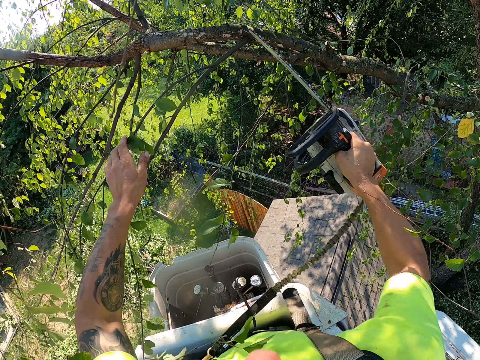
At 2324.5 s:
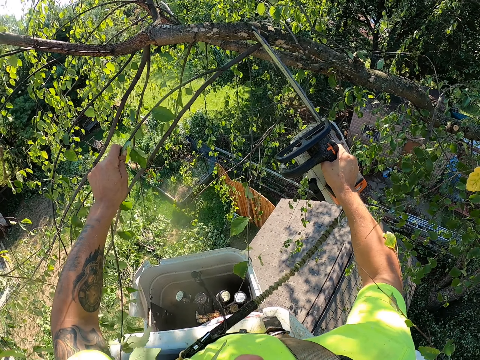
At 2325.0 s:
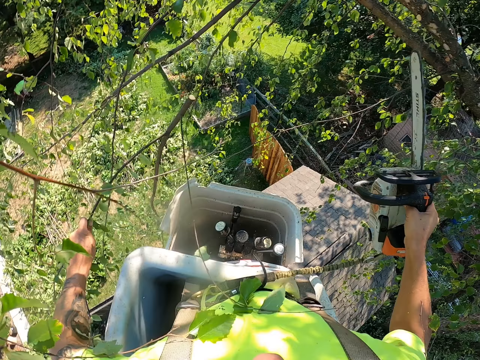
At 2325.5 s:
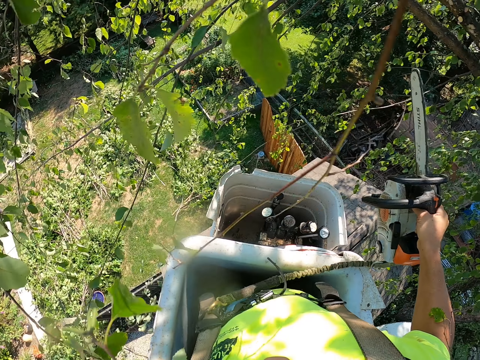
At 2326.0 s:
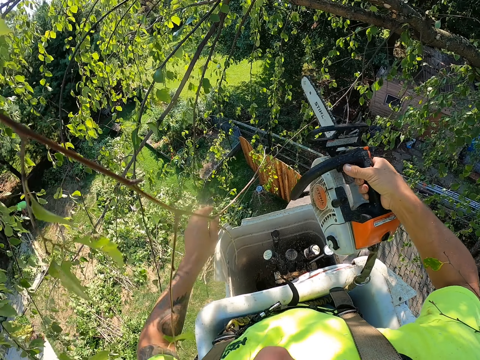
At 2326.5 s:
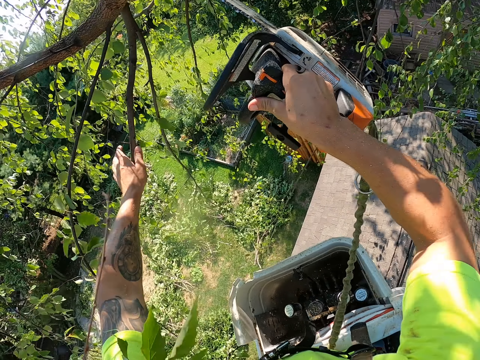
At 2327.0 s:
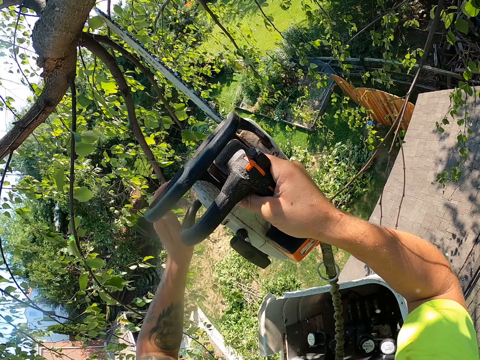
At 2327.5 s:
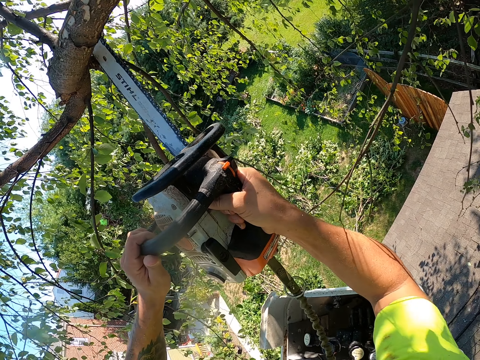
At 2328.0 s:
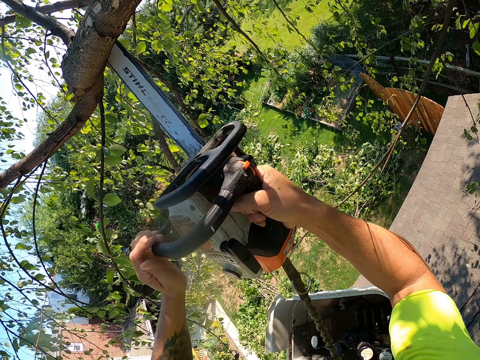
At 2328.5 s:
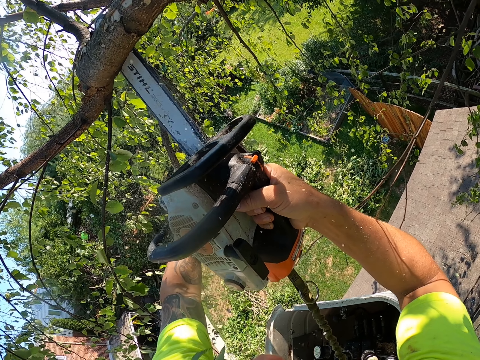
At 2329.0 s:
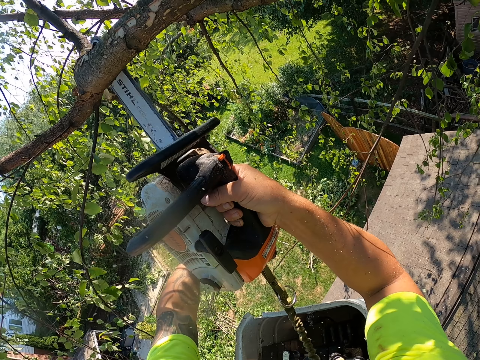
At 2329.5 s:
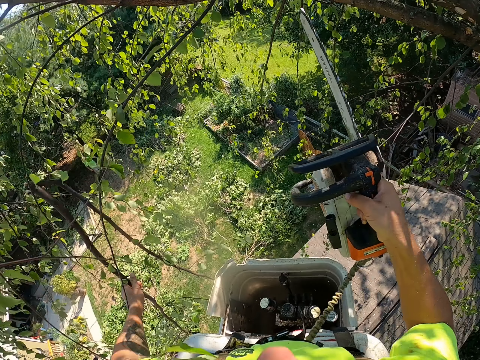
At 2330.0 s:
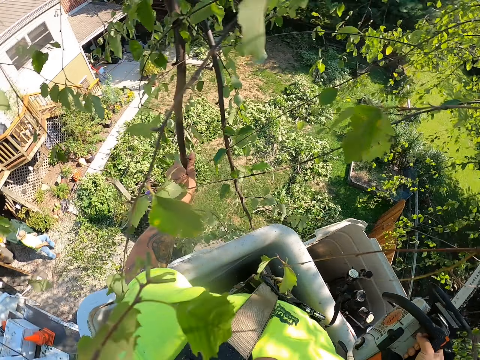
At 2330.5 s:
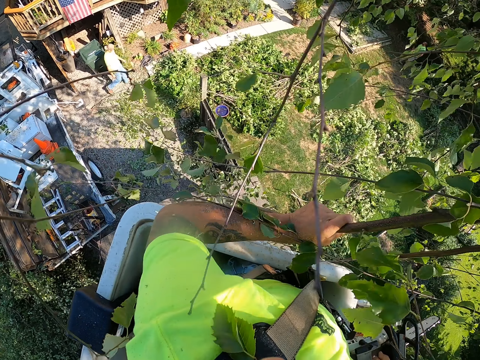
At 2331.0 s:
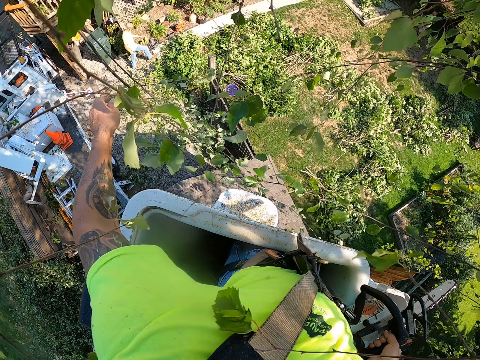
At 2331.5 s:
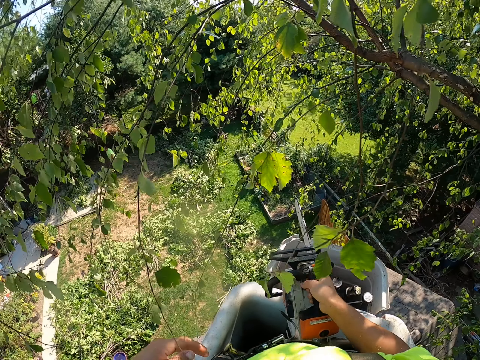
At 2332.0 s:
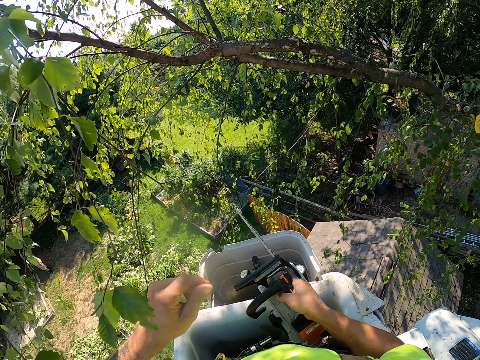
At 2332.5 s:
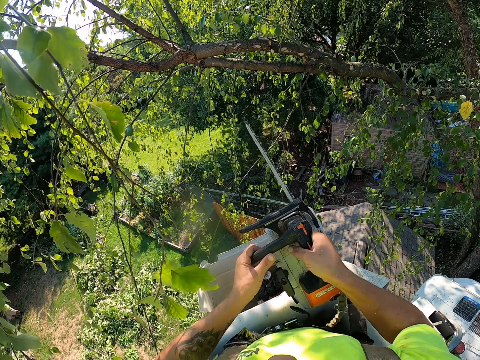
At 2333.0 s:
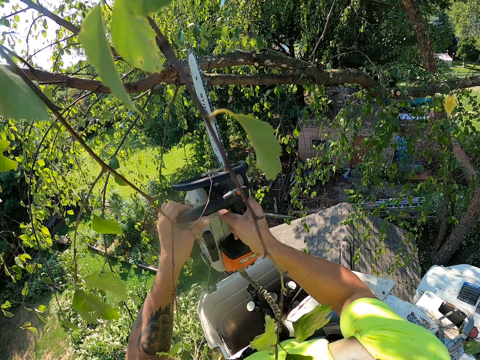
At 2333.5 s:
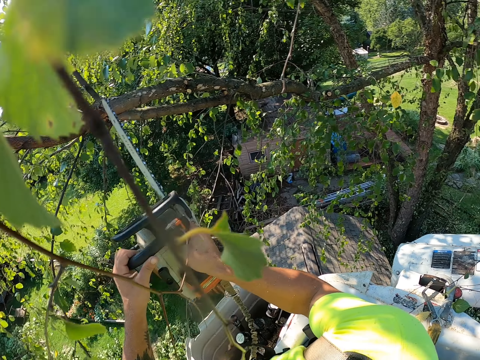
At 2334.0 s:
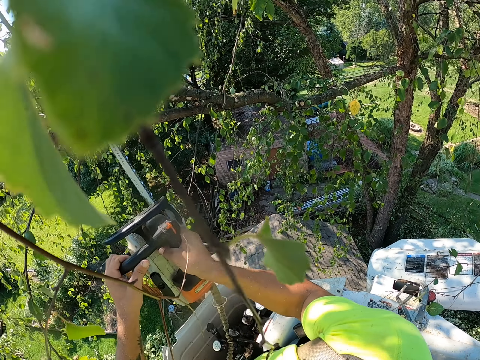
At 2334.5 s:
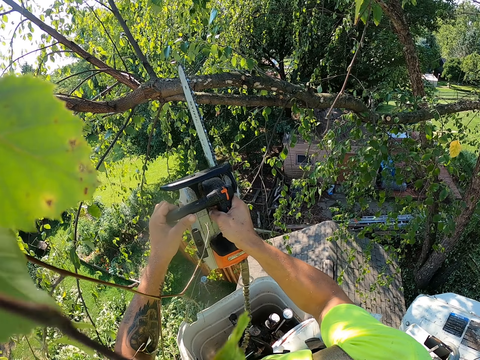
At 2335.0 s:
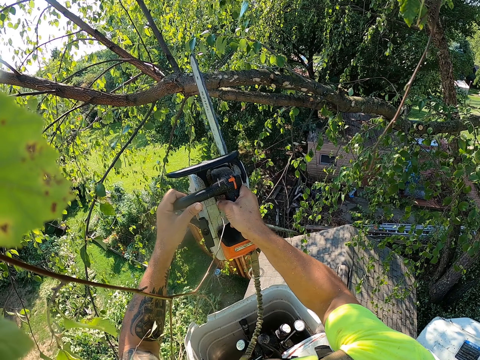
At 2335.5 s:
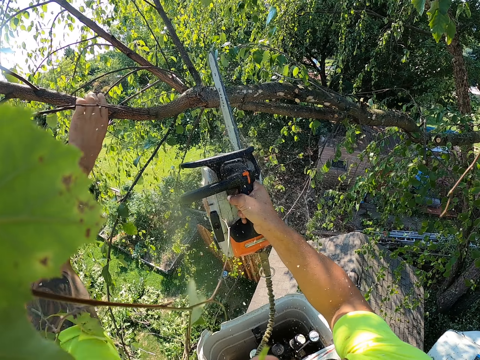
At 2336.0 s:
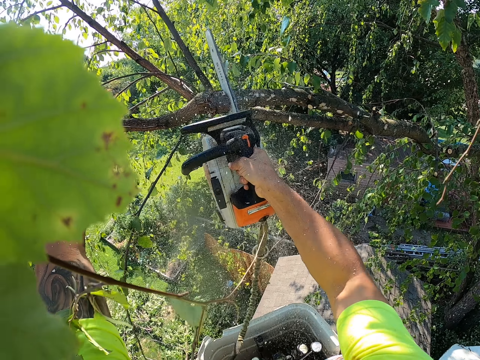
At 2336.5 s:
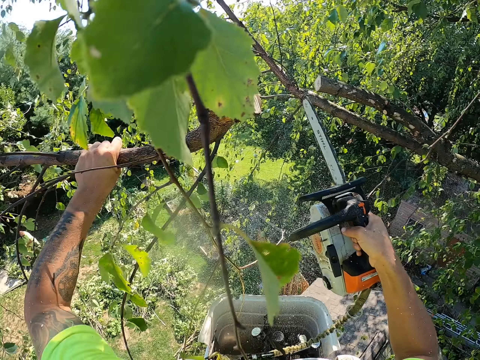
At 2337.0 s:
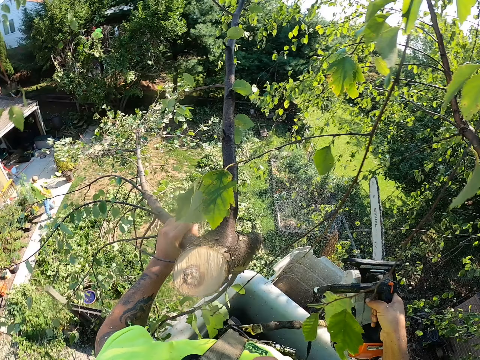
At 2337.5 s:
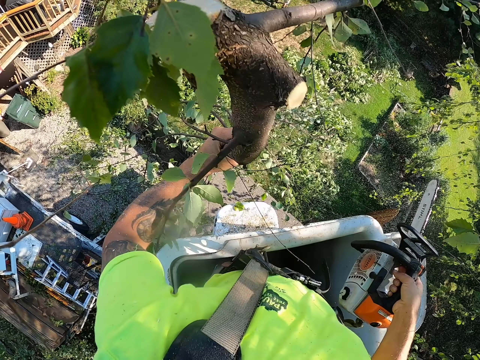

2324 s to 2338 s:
The camera wearer touches a tree branch. He holds some branches with his left hand. He cuts the branches from the tree with the chainsaw with his right hand. He holds some branches with his left hand. He holds the chainsaw with both hands. He cuts the branches from the tree with the chainsaw with both hands. He holds the branches with his left hand. He throws the branches on the floor with his left hand. He holds the chainsaw with both hands. He cuts the branch from the tree with the chainsaw with both hands. He touches the tree branch. He holds the branch with his left hand.

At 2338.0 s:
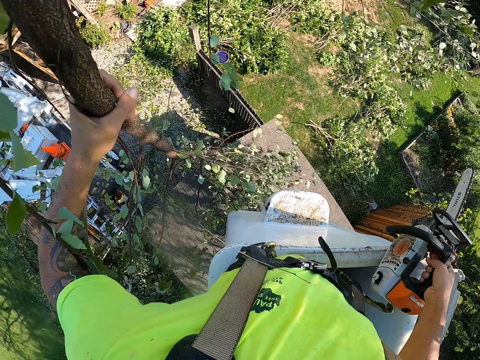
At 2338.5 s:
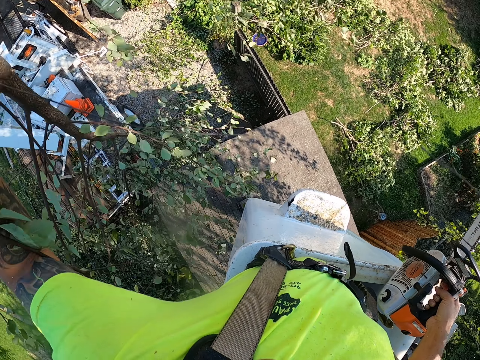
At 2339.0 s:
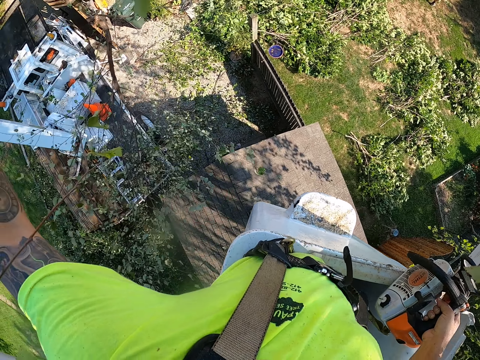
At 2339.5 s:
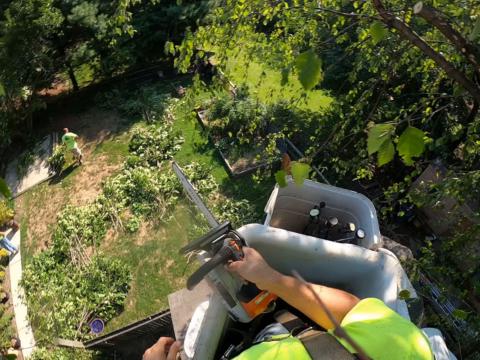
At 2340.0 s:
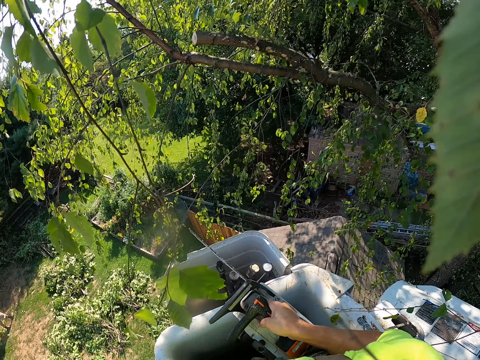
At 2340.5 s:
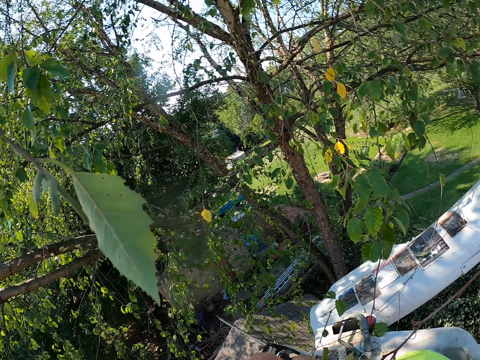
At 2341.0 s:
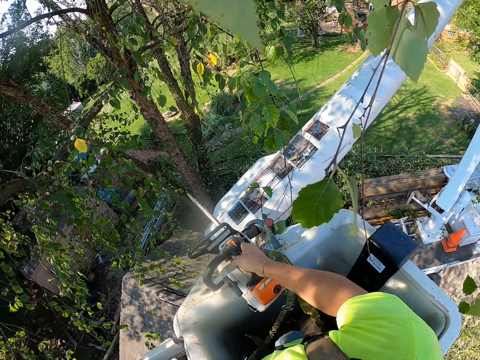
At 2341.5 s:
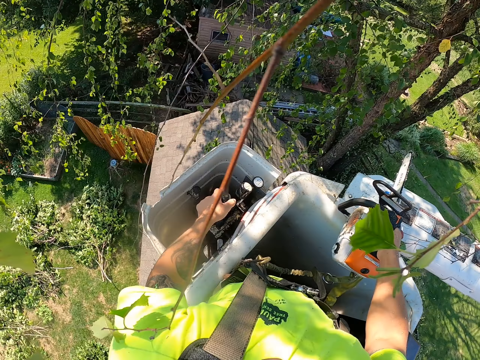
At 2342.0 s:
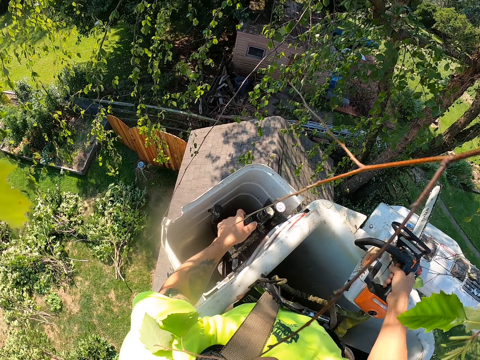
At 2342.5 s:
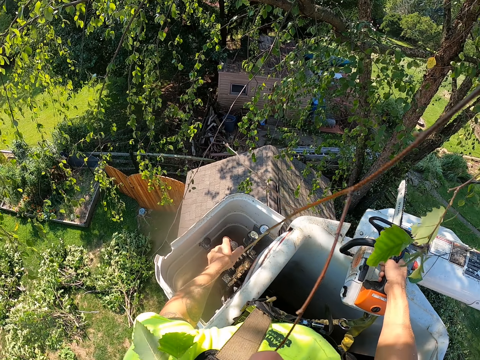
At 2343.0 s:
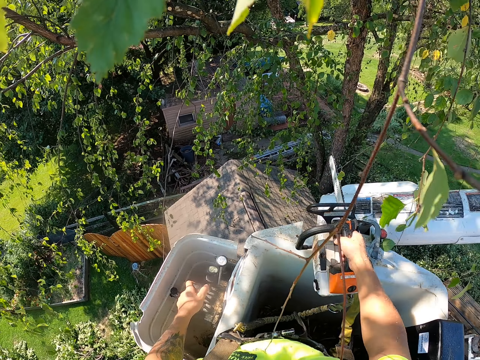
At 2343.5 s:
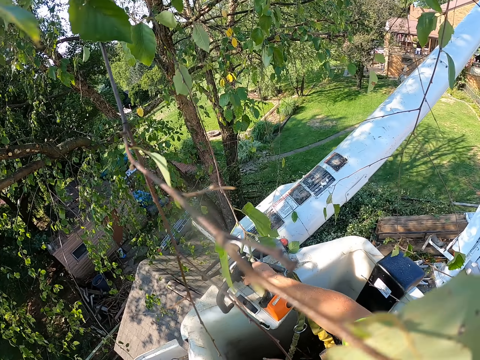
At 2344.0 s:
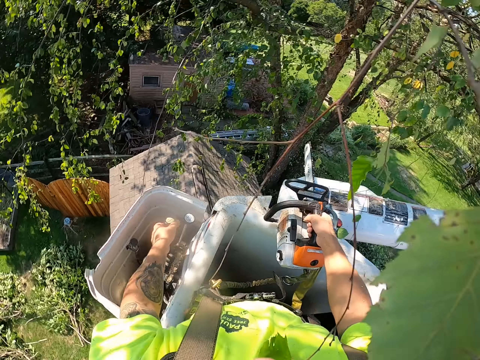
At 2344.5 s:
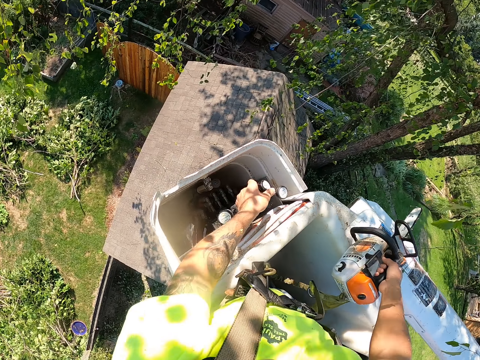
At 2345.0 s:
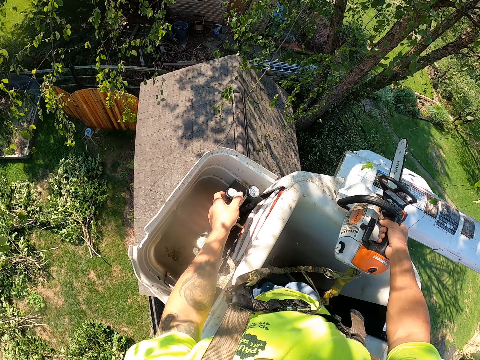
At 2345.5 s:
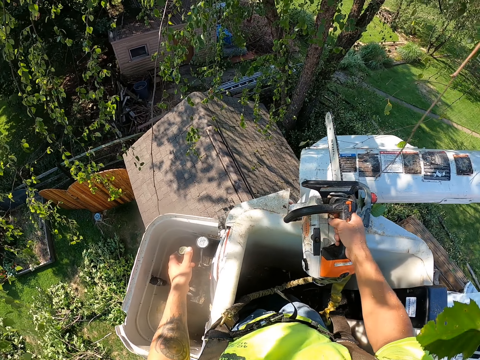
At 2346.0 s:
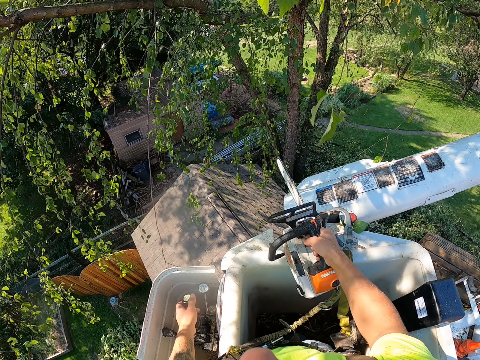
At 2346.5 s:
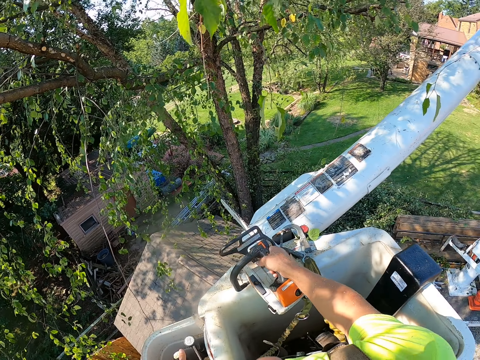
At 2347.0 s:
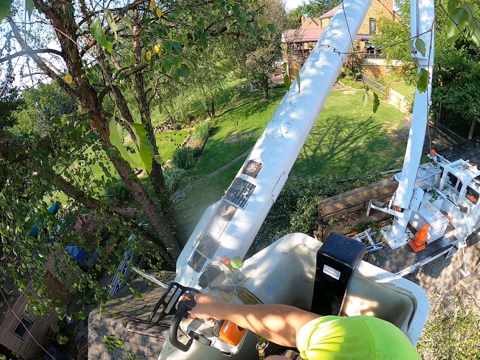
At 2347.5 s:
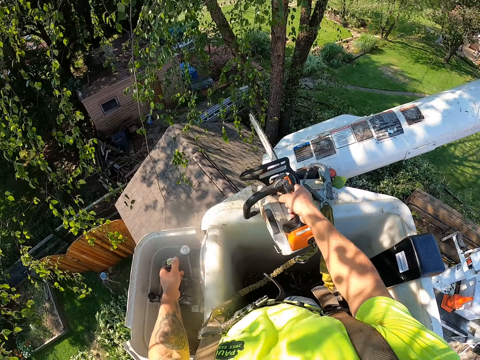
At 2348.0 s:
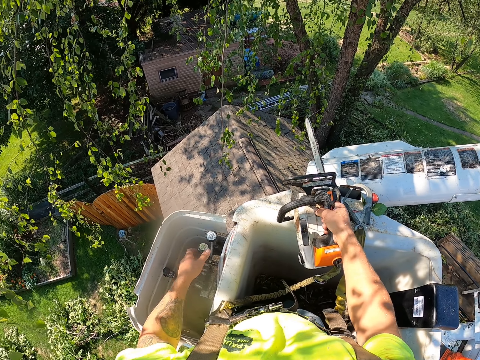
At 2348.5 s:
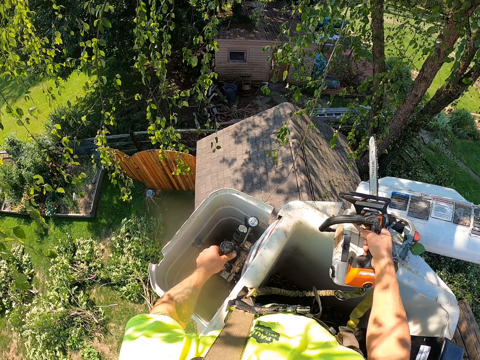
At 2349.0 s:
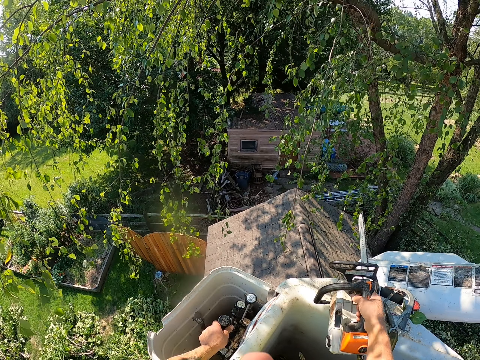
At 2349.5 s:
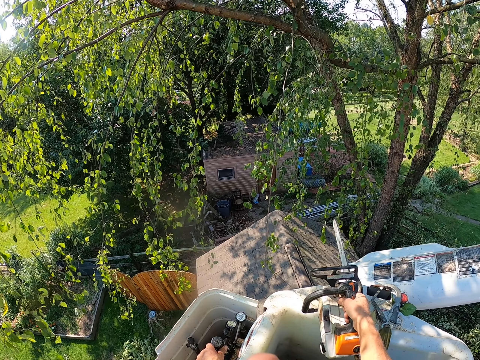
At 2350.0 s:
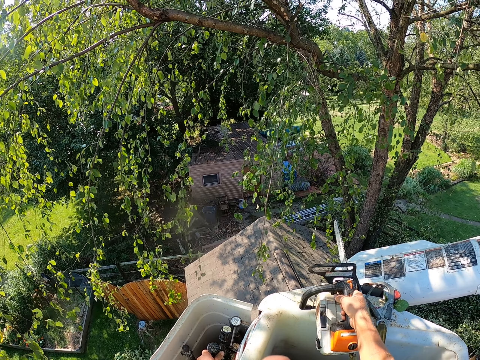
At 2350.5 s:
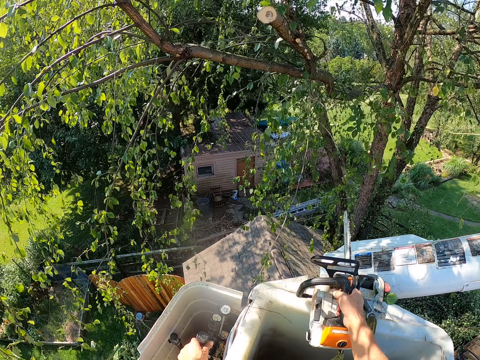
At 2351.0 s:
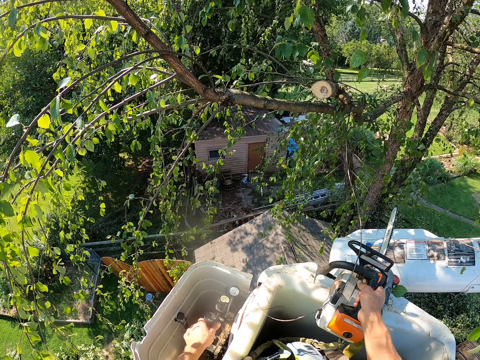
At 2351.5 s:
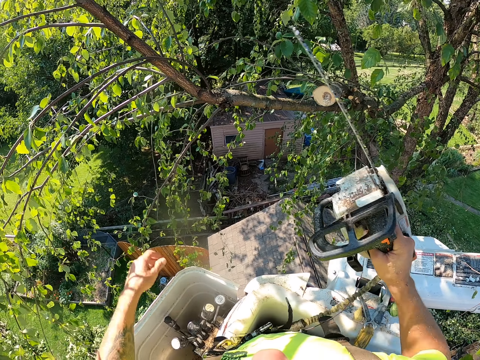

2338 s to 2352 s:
The camera wearer throws the branch on the floor with his left hand. He operates the boom lift lever with his left hand. He adjusts a crane.
